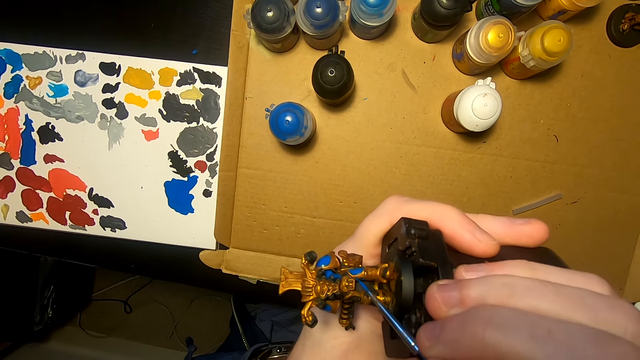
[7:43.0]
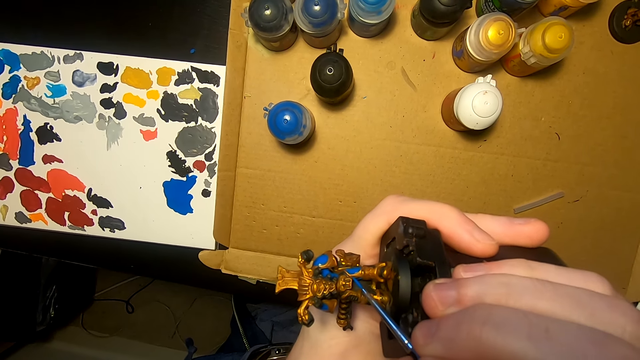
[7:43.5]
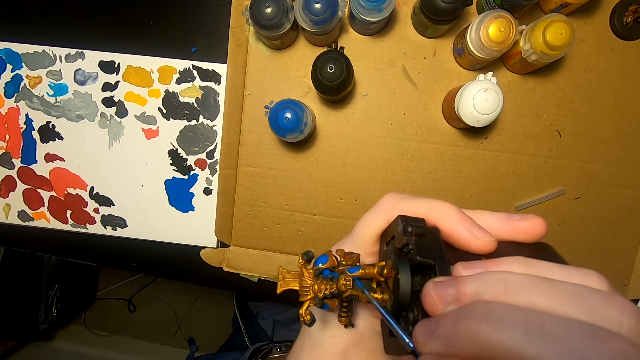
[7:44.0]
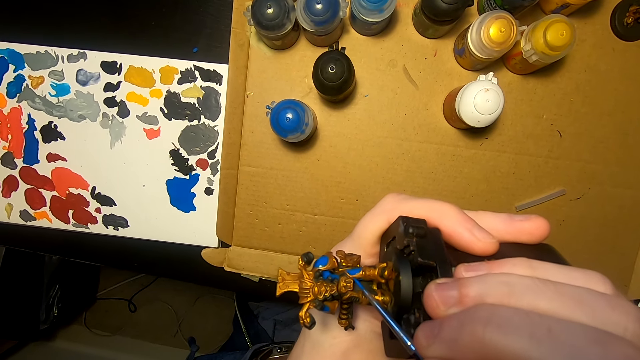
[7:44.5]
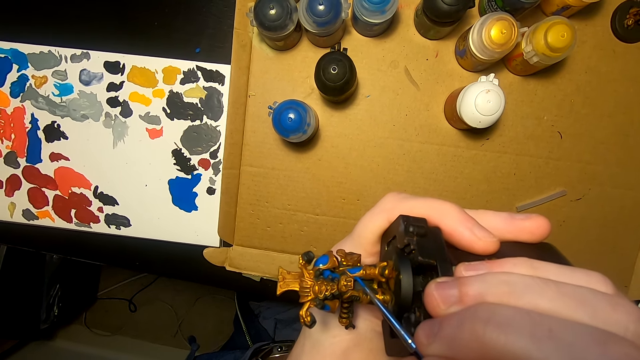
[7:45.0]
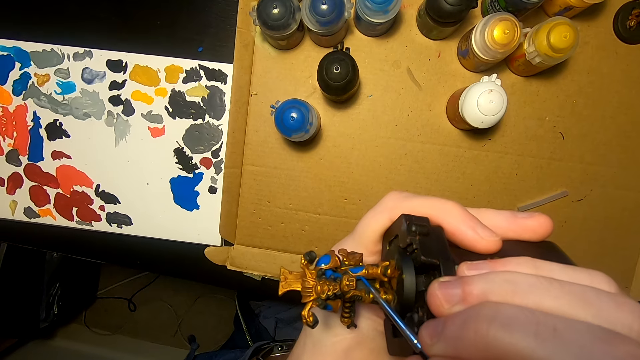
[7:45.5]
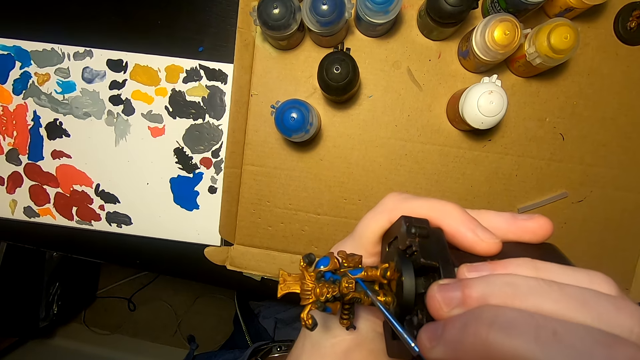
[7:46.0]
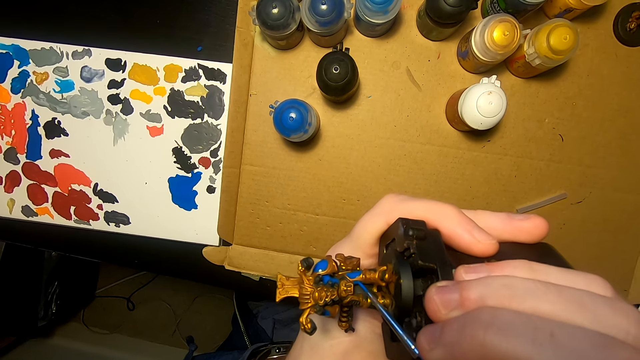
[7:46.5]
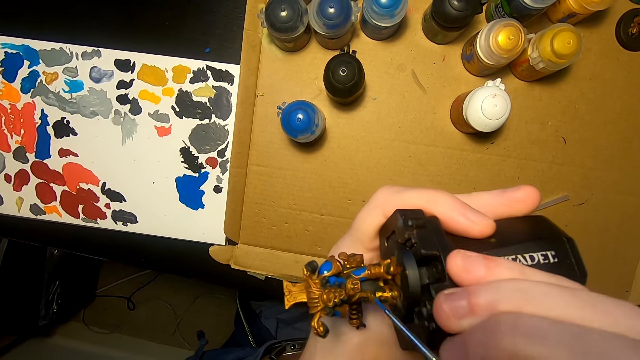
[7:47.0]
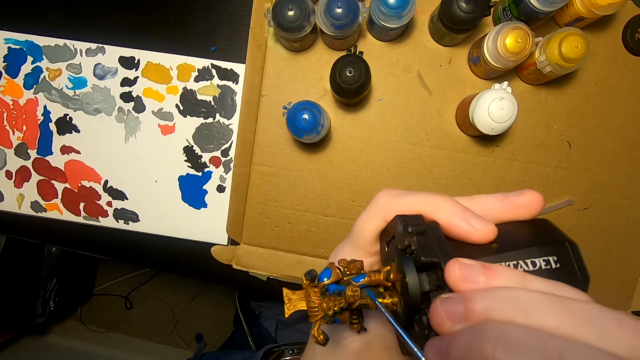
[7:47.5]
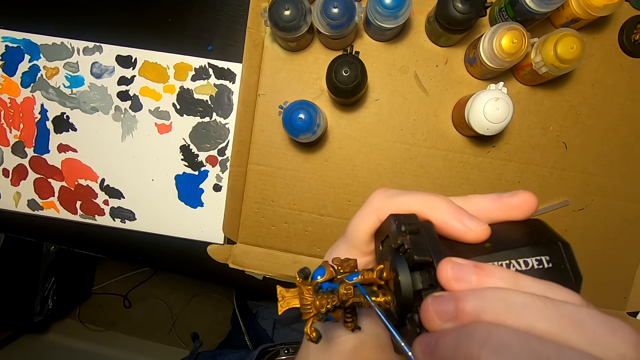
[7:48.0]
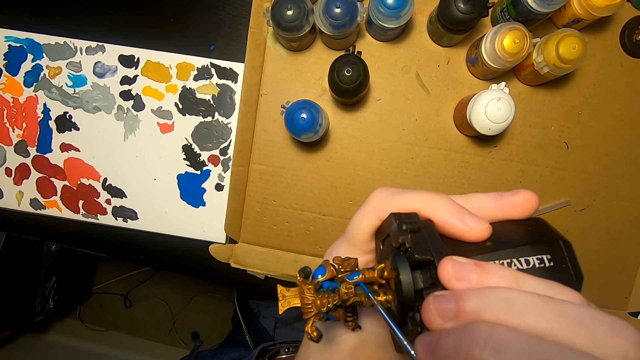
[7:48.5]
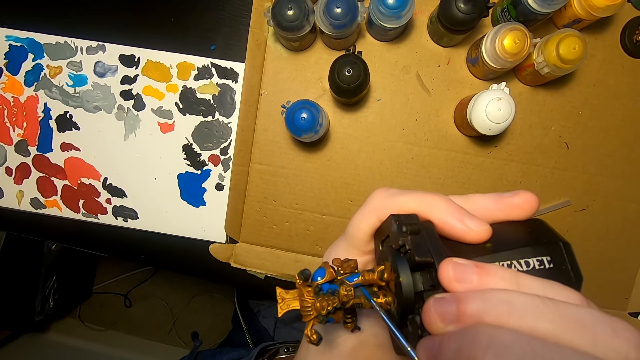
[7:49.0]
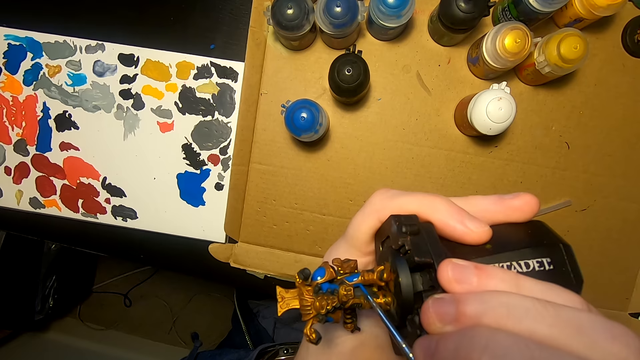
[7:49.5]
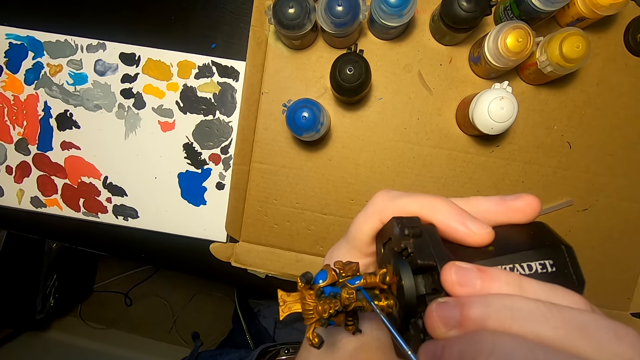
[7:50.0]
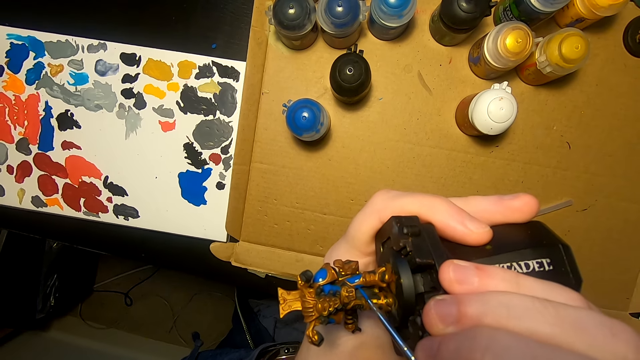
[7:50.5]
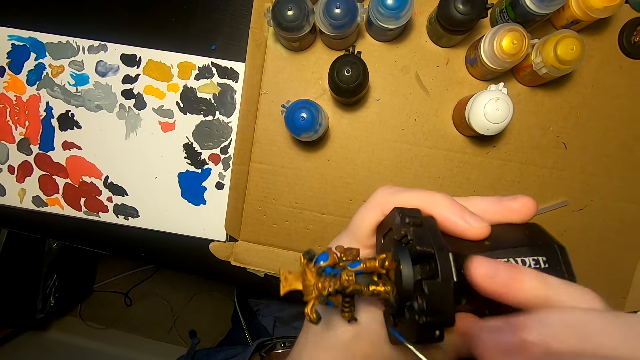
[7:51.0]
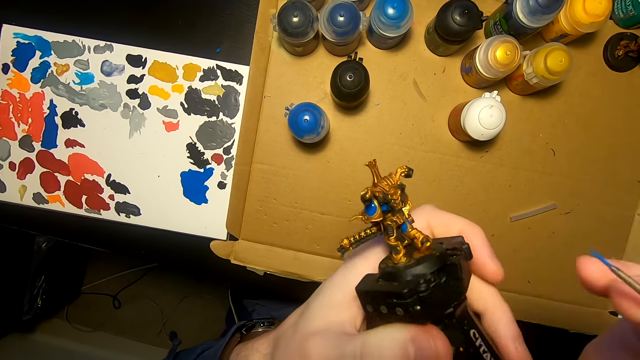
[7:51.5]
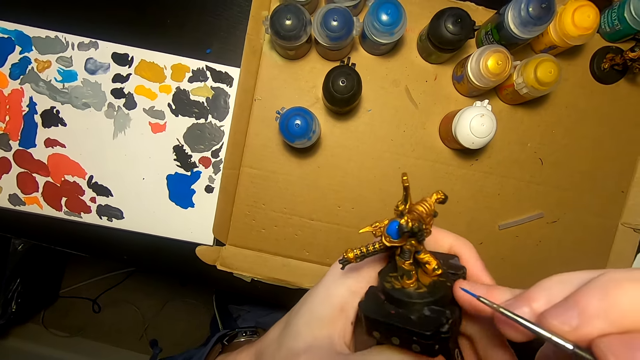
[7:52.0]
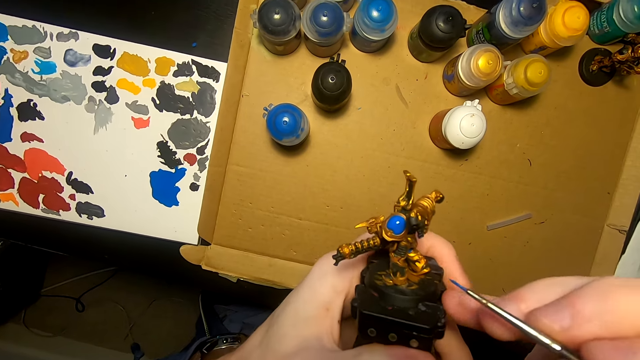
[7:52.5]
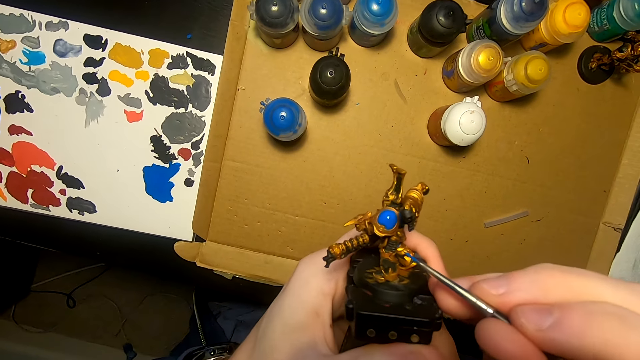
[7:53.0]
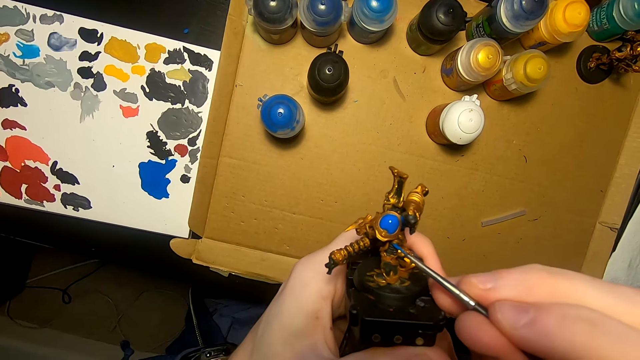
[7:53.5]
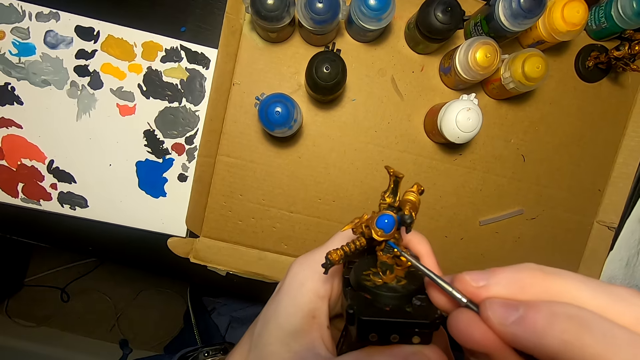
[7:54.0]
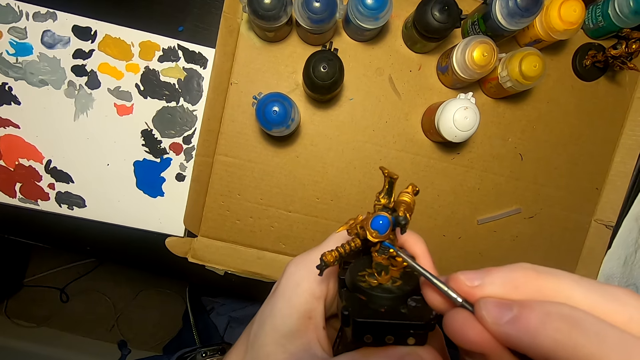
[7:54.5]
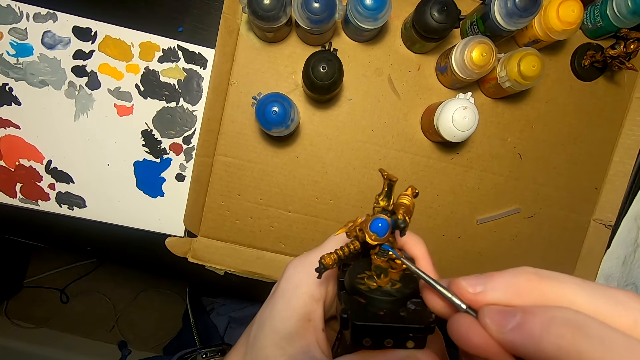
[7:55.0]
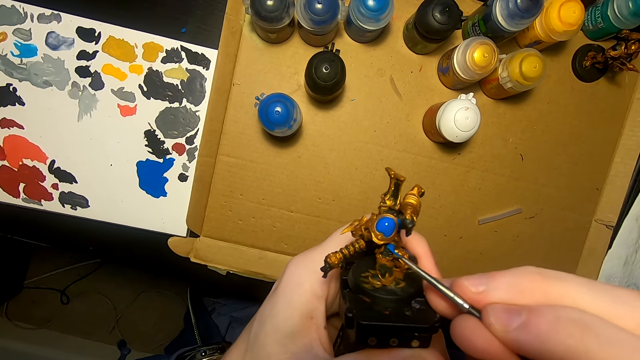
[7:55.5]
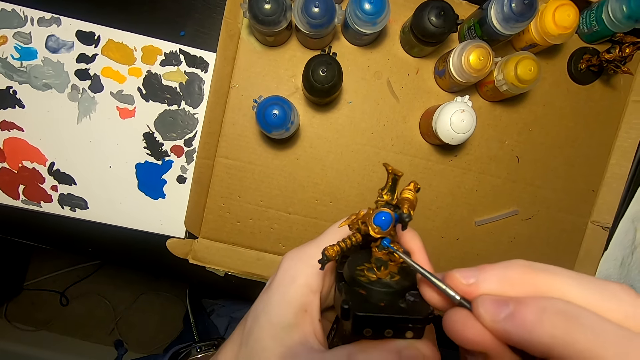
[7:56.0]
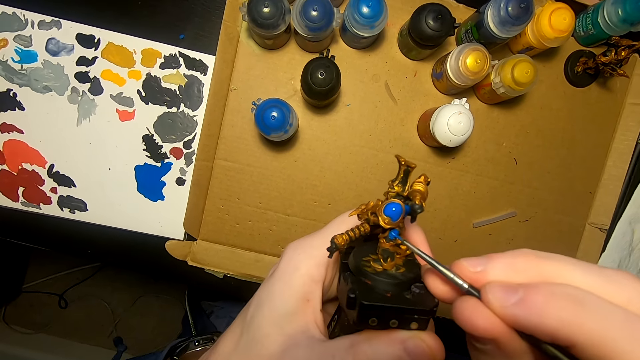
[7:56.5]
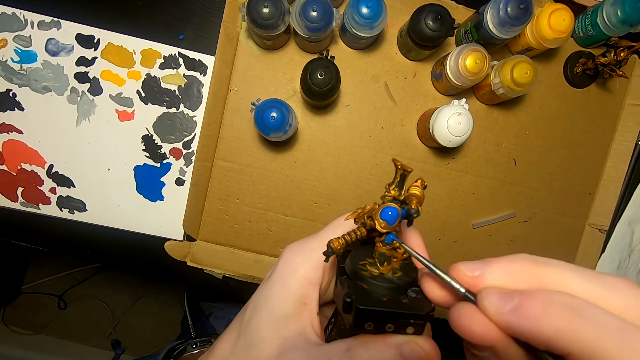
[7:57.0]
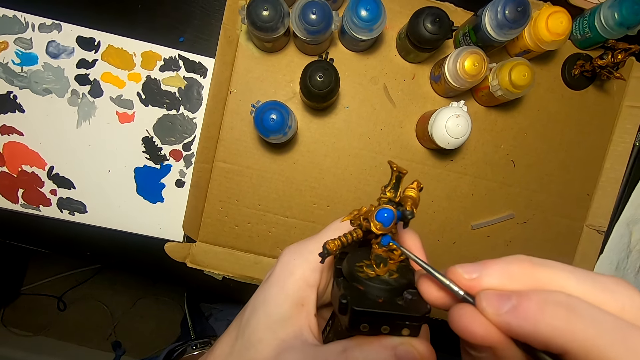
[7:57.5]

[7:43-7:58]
The camera wearer turns the model sculpture. They paint the model sculpture with a painting brush.

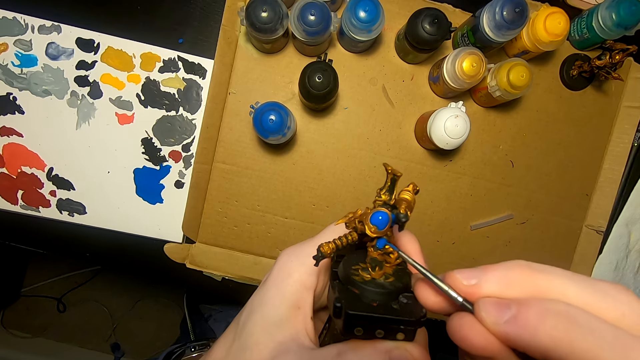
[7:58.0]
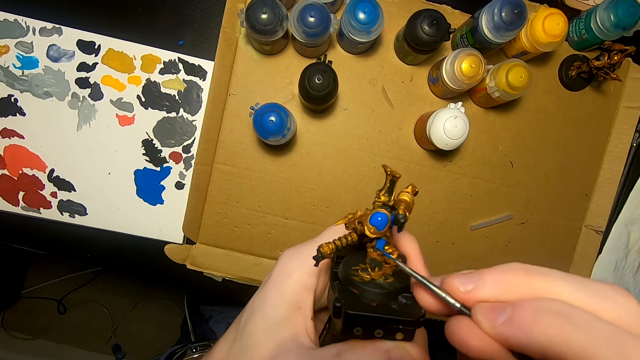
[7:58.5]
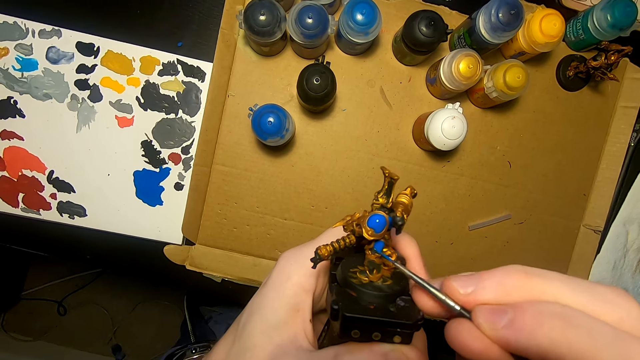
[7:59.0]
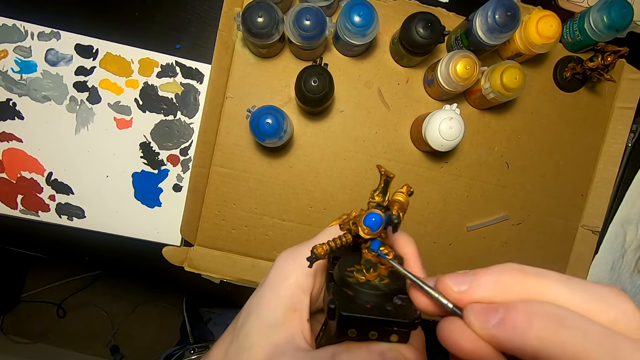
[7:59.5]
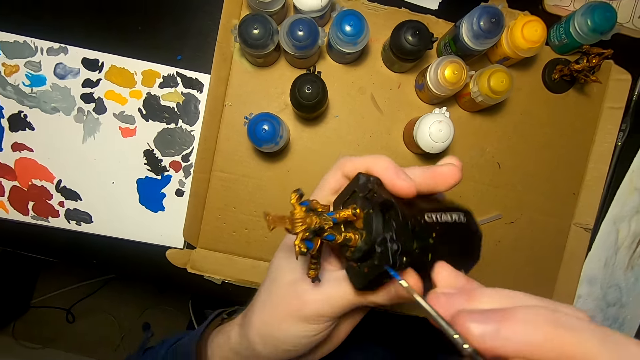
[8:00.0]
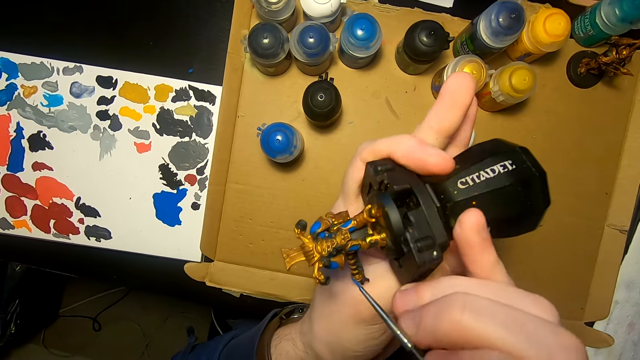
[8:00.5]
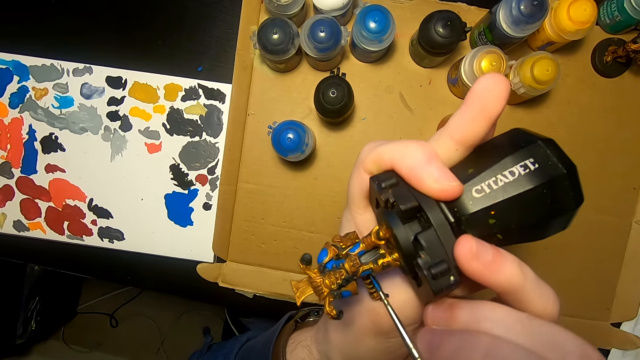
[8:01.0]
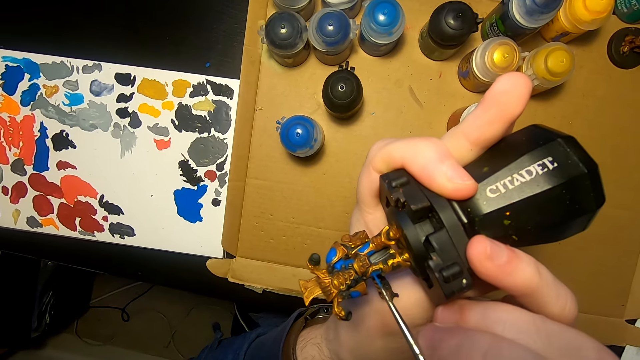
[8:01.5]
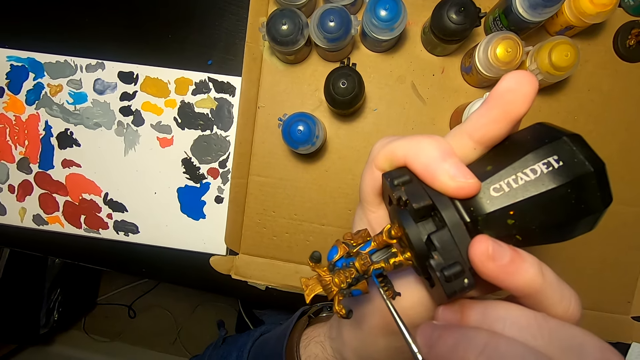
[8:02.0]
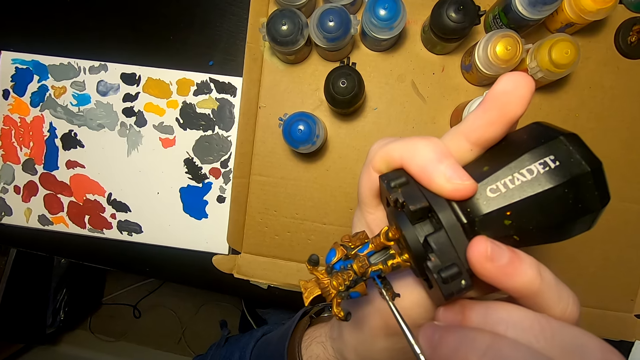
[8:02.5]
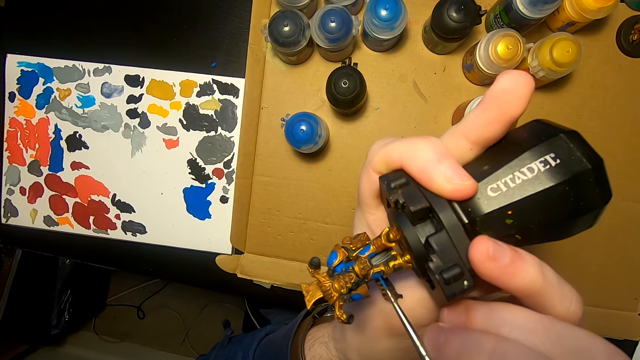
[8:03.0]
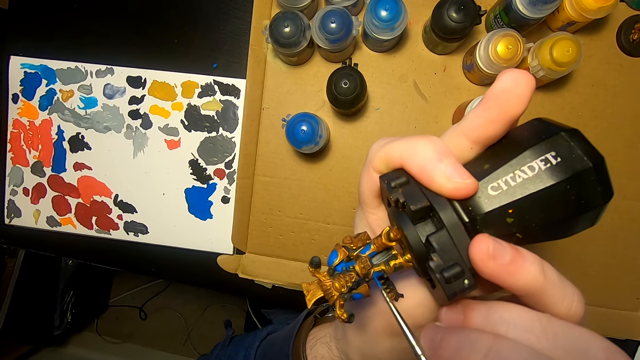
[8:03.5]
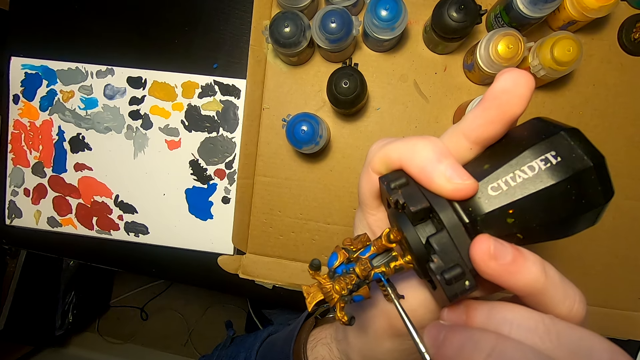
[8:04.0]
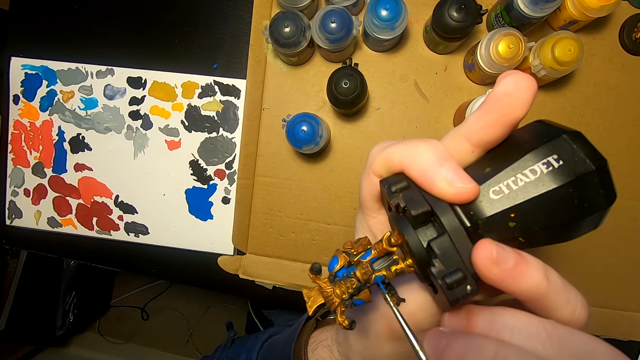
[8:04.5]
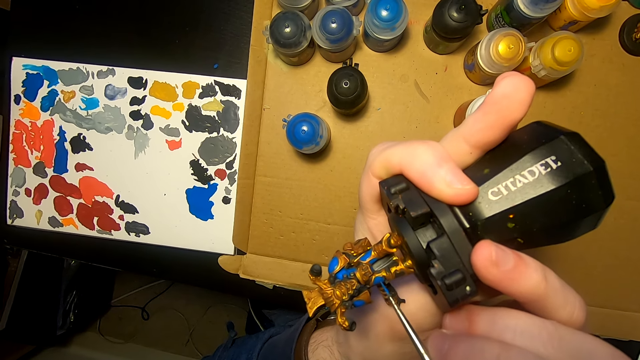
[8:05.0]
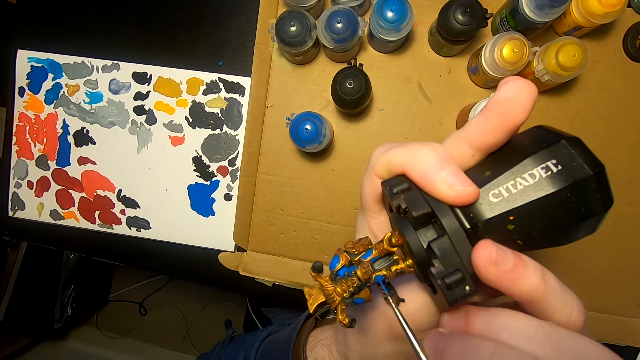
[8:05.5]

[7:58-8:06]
The camera wearer turns something. They apply paint on something.
